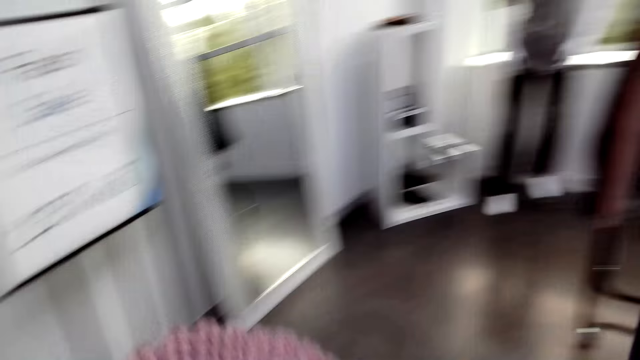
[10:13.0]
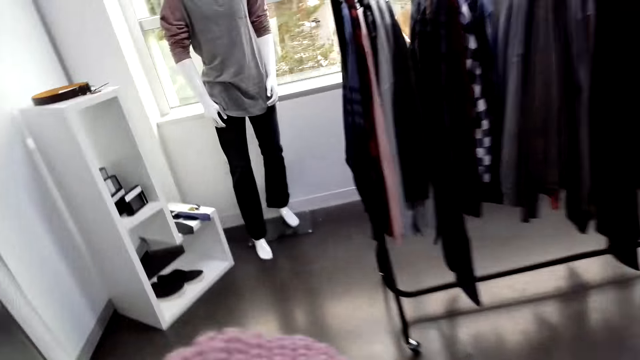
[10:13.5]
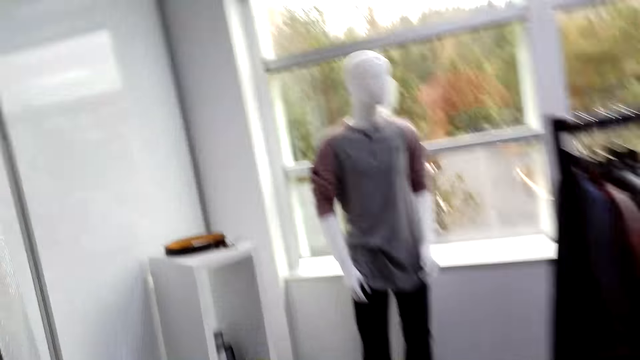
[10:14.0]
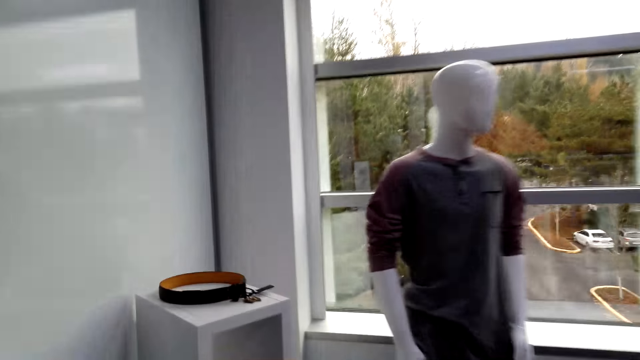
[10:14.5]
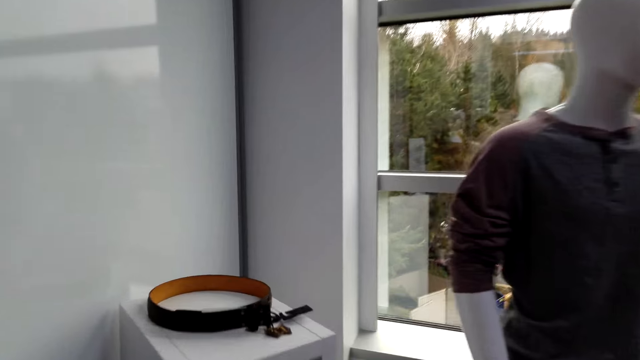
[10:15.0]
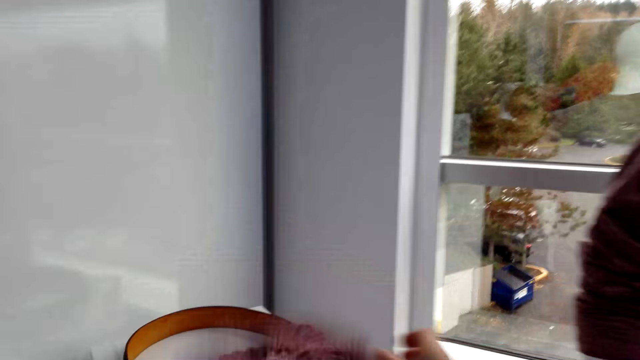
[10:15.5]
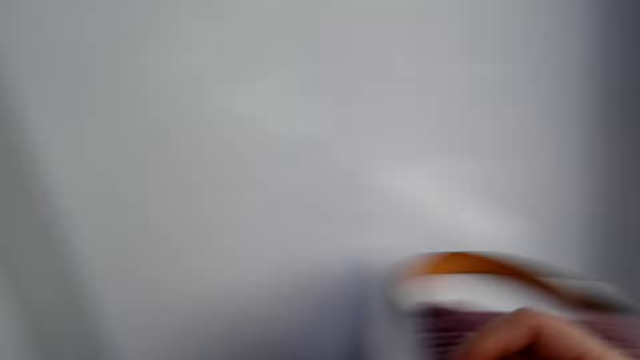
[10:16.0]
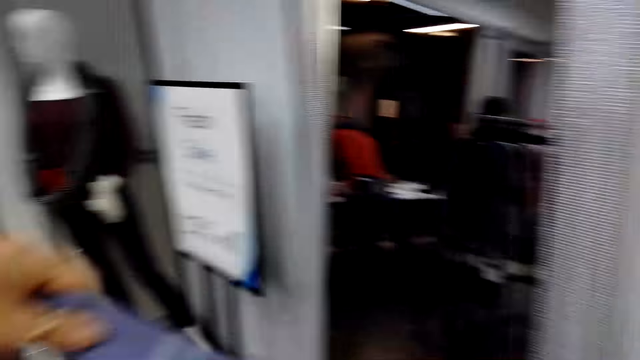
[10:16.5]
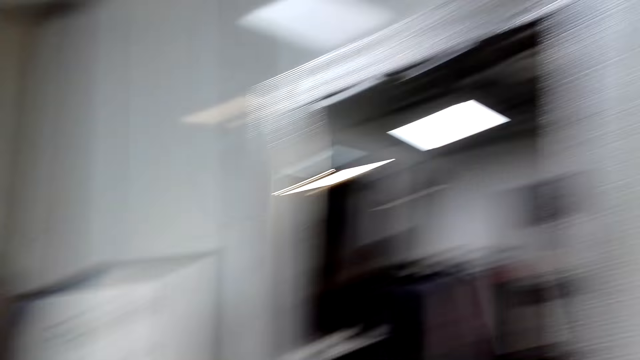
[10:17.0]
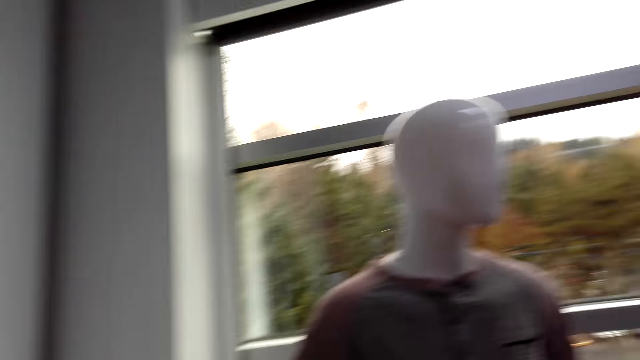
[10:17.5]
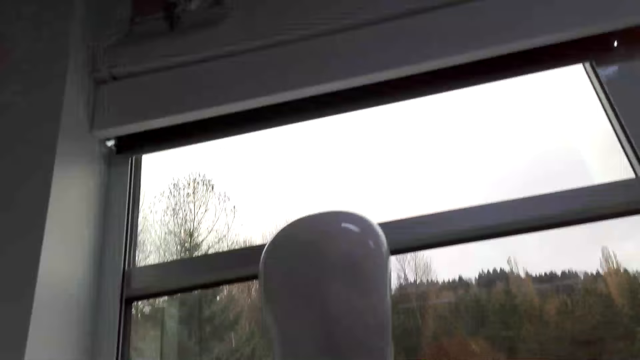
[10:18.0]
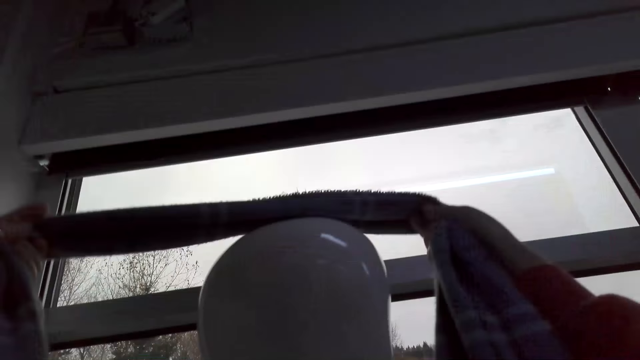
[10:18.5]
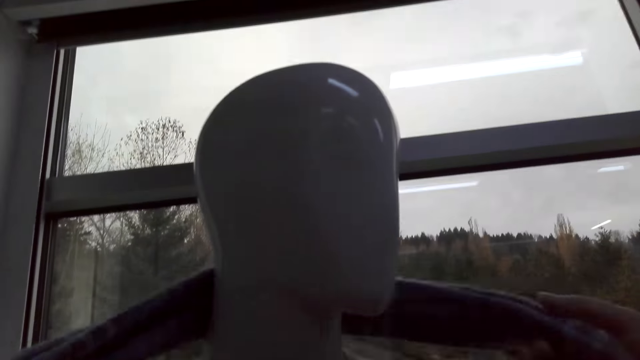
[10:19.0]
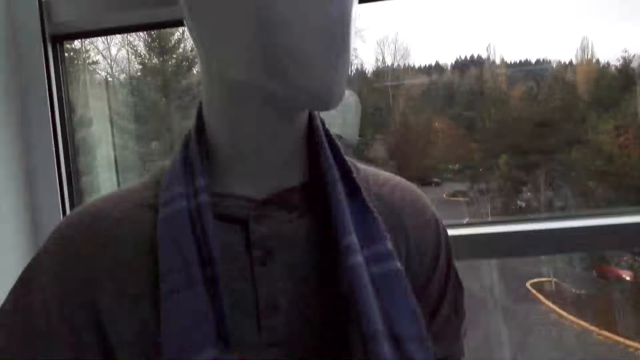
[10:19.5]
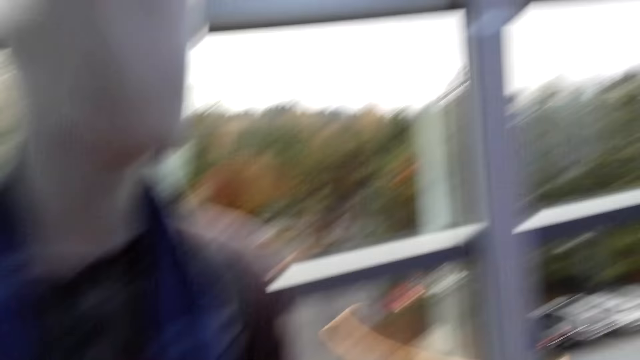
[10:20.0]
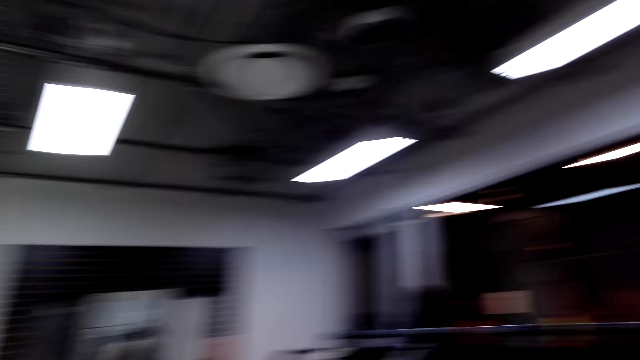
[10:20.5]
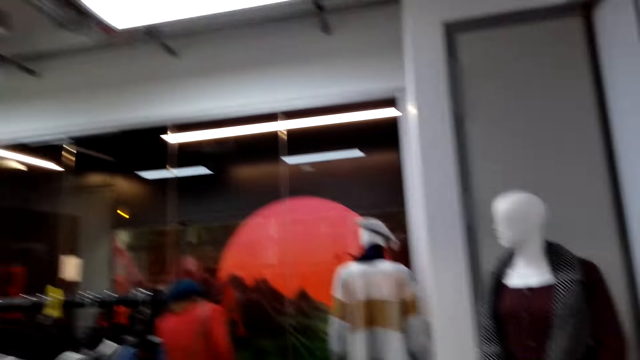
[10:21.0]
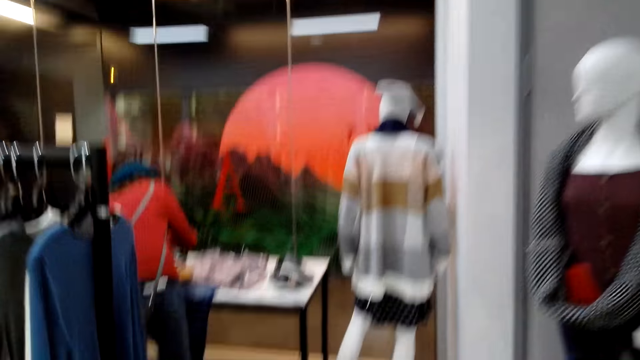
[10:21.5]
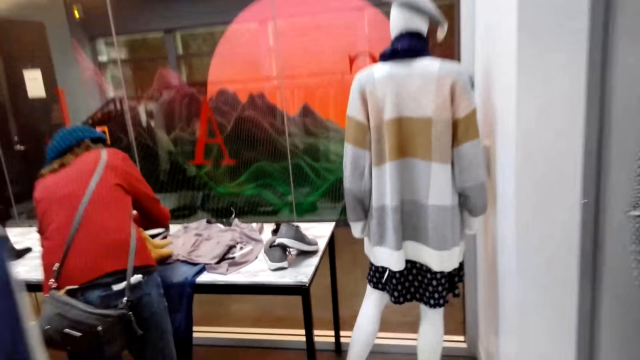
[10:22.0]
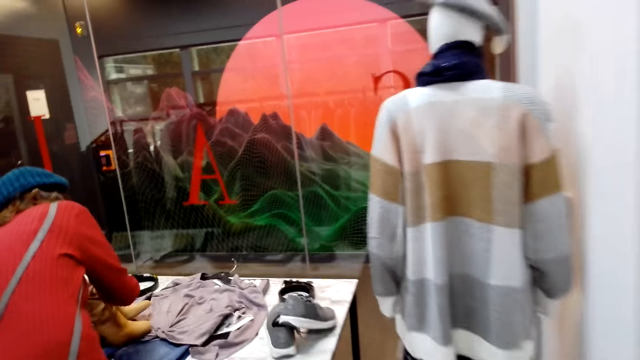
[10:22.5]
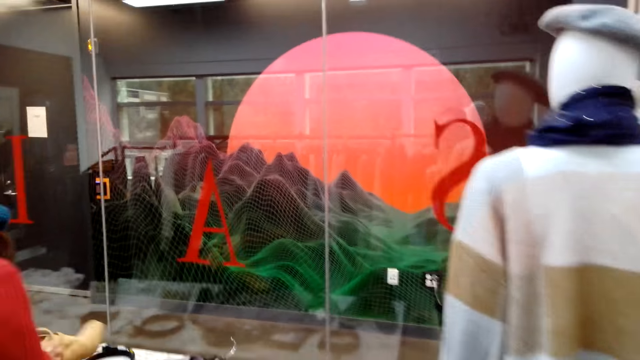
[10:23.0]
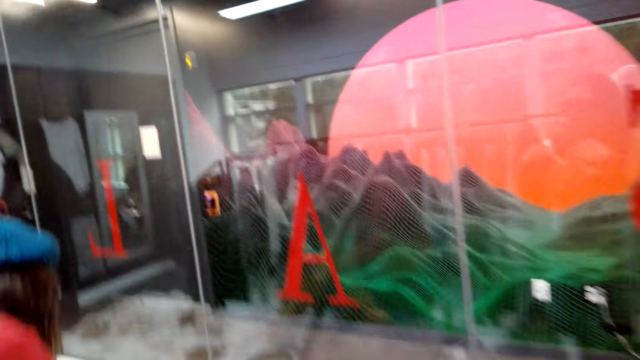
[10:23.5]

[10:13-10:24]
The camera wearer walks around the shop. They stare around the shop. They return the beret cap back on the stand. They return the scarf to the dummy. They walk around the shop.

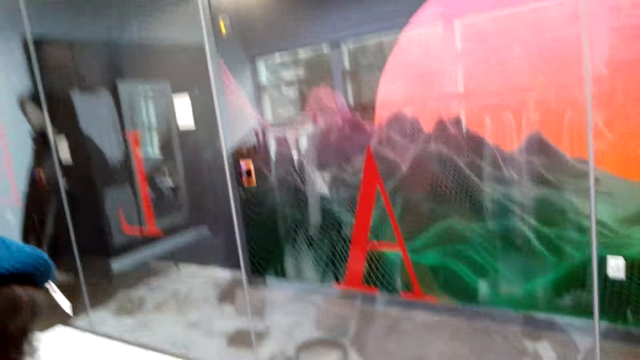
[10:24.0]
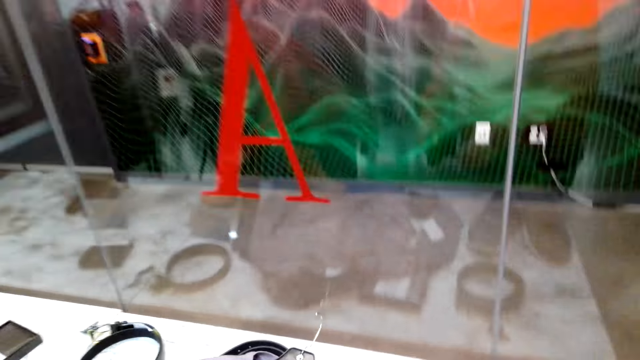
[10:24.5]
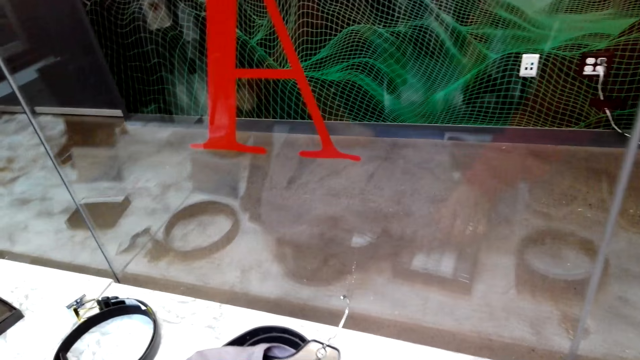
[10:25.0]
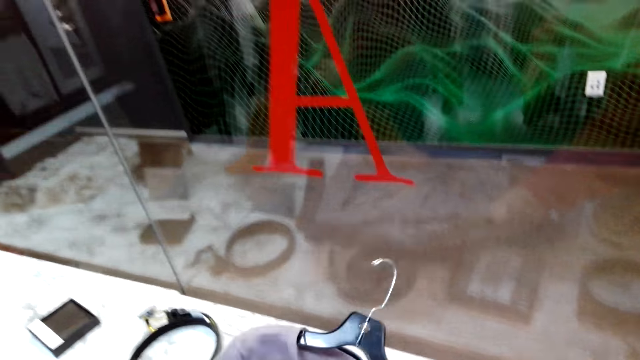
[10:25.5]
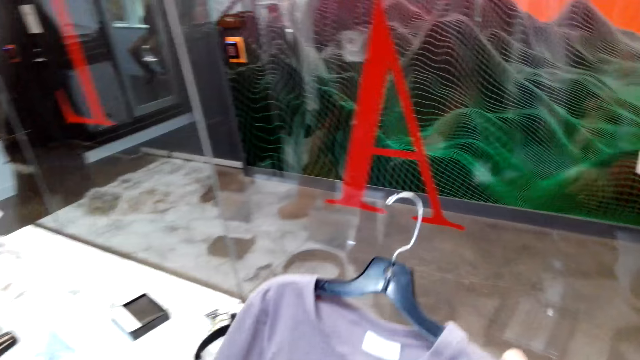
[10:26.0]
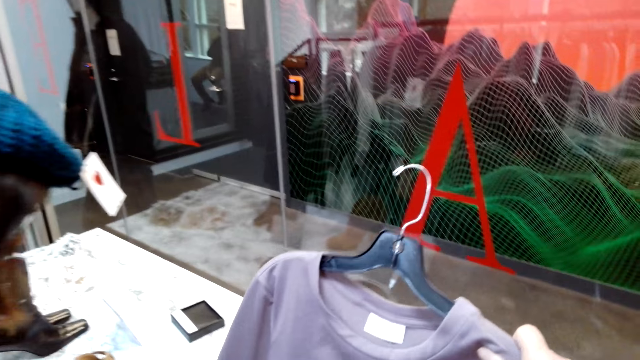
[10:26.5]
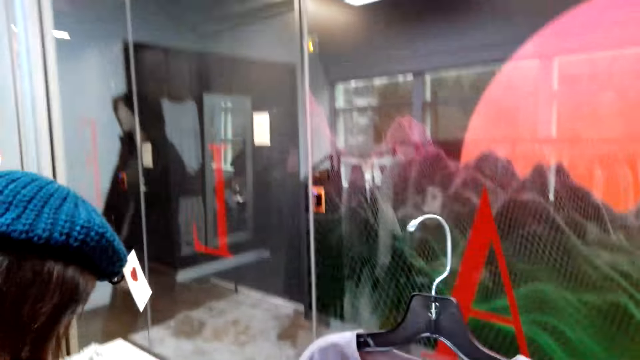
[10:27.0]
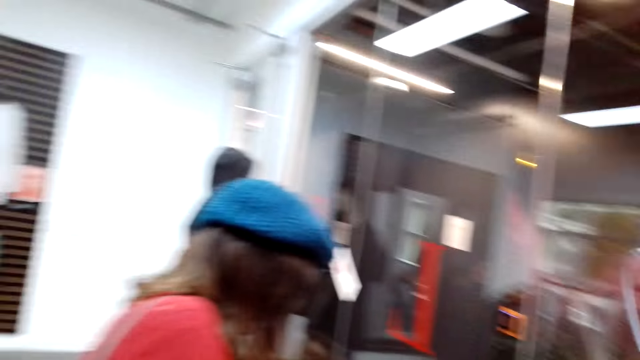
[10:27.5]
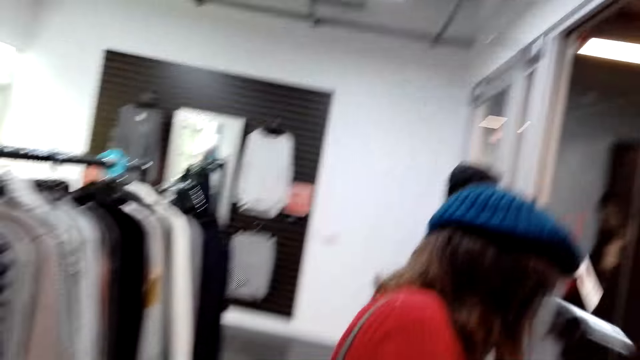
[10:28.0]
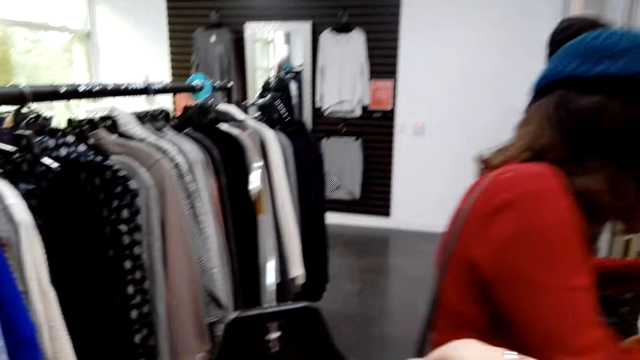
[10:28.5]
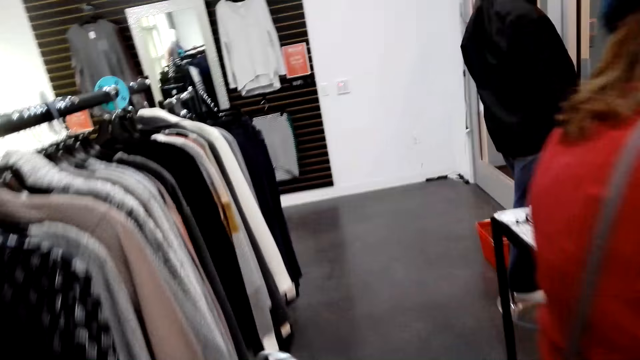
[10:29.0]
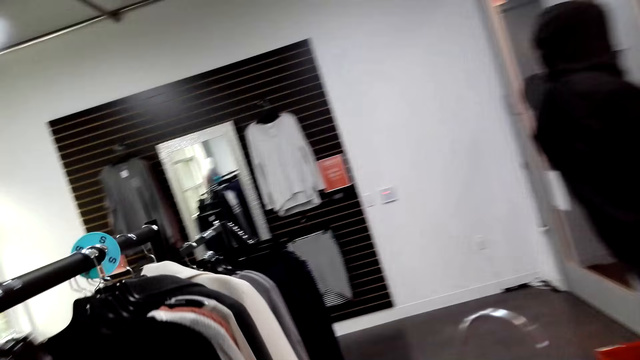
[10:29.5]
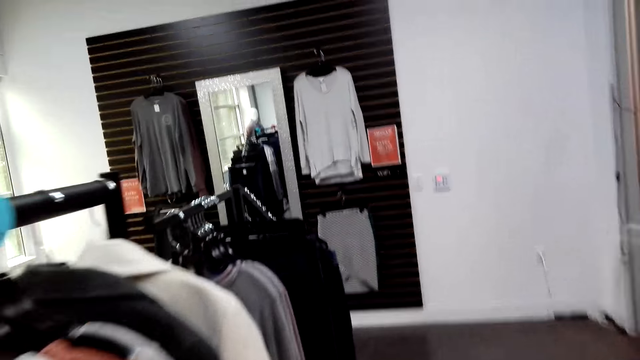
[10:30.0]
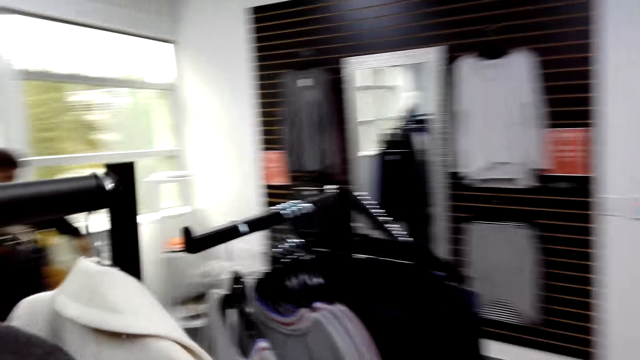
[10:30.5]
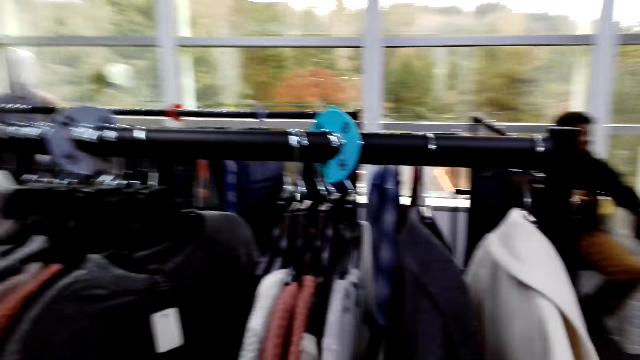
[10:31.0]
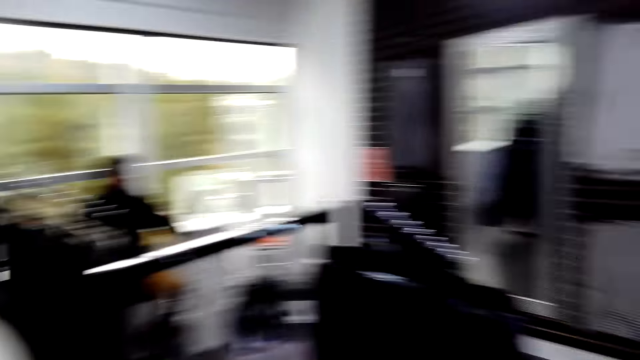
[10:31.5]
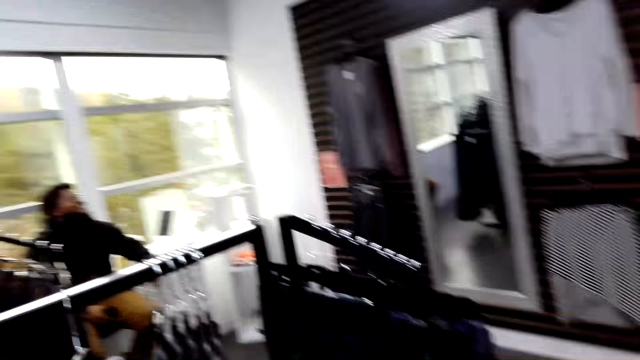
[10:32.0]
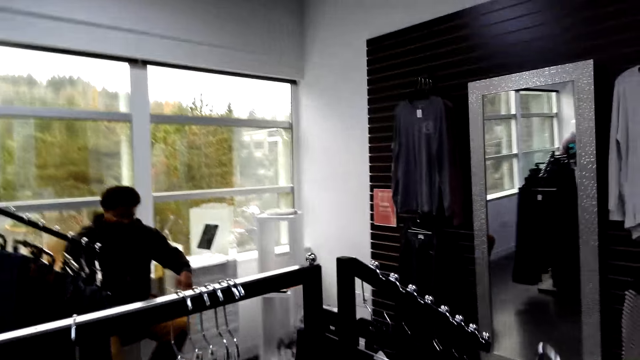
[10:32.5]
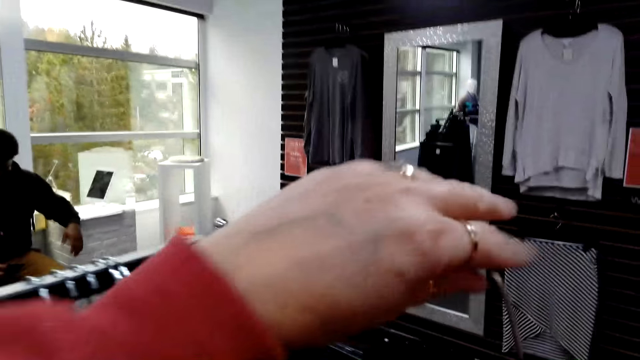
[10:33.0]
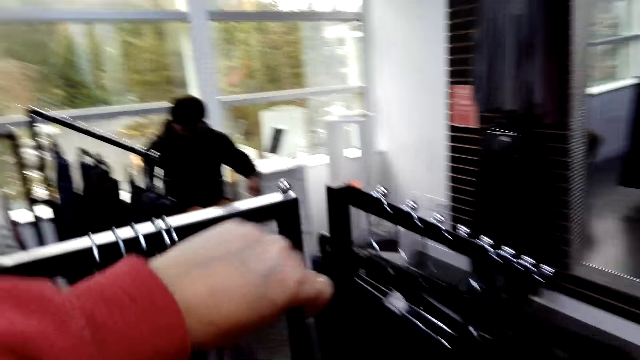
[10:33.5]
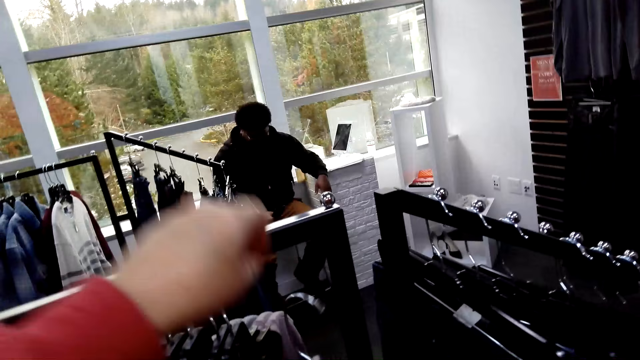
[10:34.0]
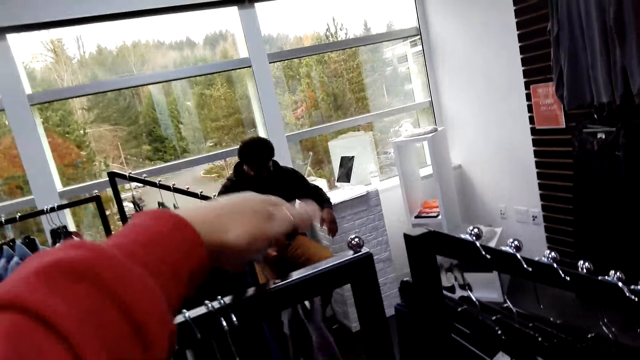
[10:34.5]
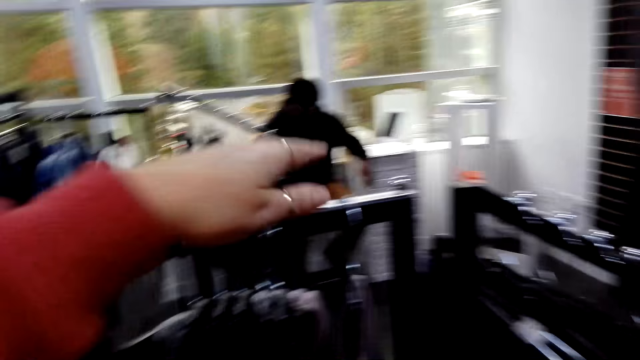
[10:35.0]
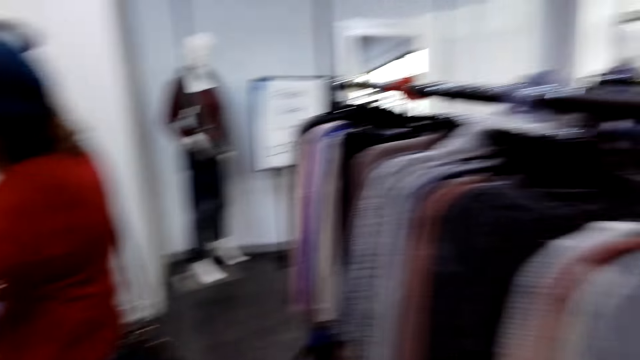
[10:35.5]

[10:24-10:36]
The camera wearer picks the clothes from the table. They walk around the shop. They hang the clothes on the stand. They return the top to the cloth rack. They walk around the shop.
